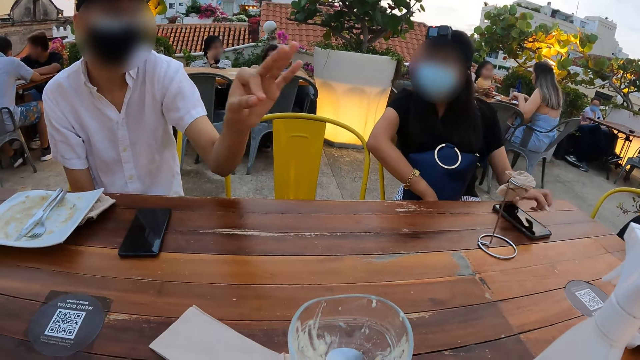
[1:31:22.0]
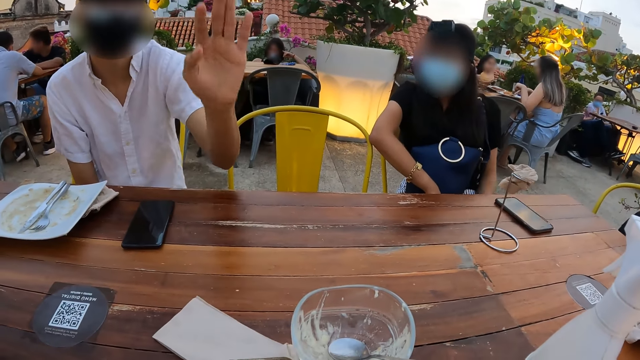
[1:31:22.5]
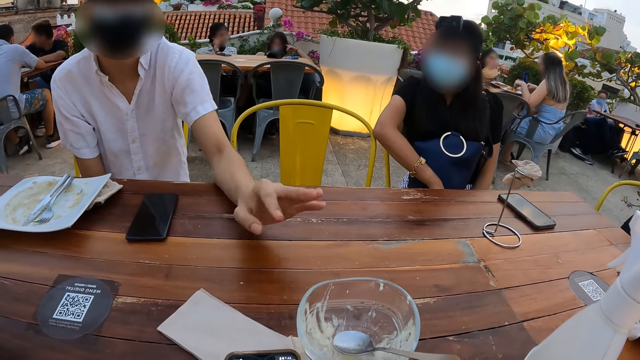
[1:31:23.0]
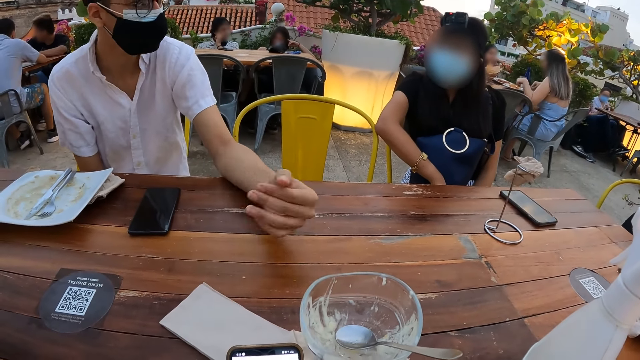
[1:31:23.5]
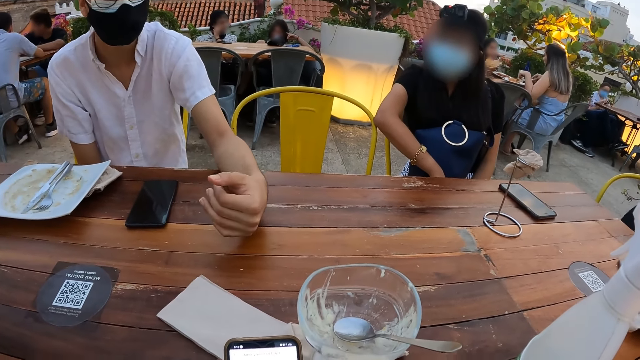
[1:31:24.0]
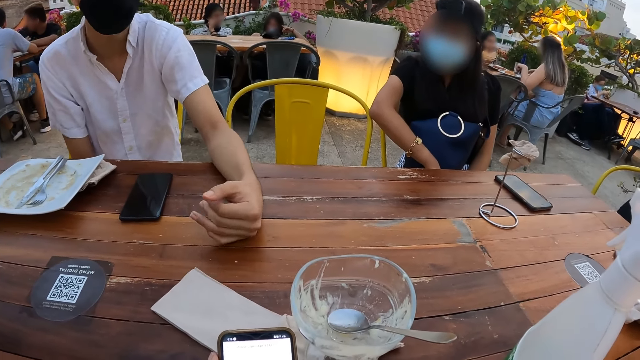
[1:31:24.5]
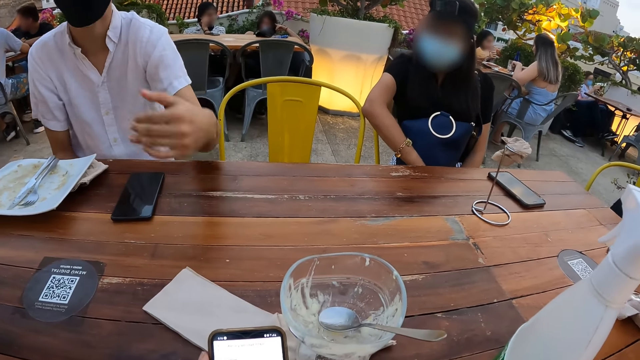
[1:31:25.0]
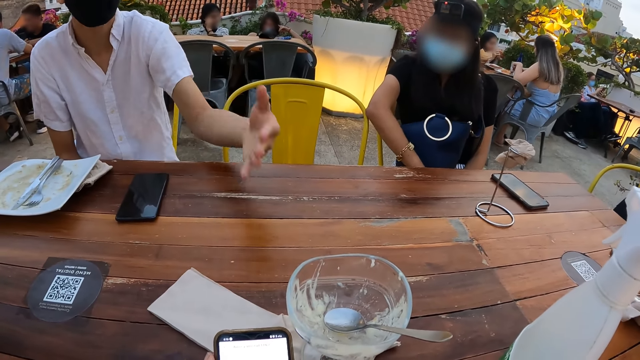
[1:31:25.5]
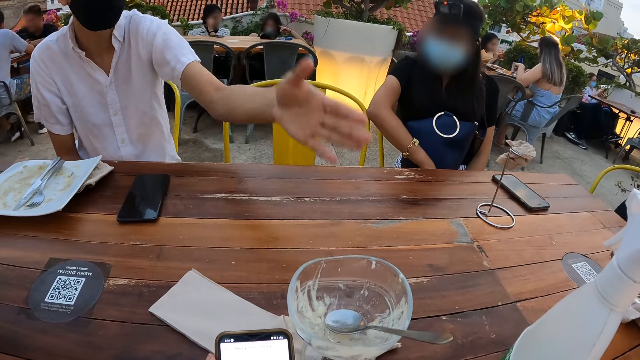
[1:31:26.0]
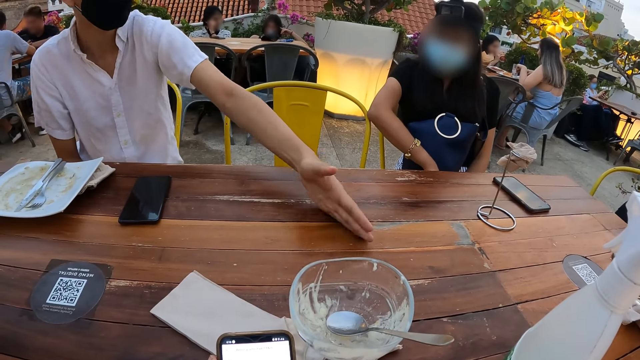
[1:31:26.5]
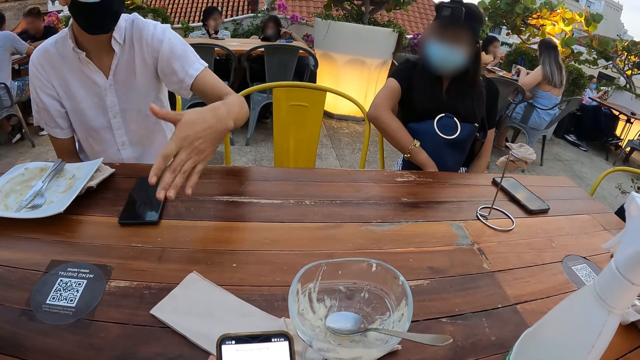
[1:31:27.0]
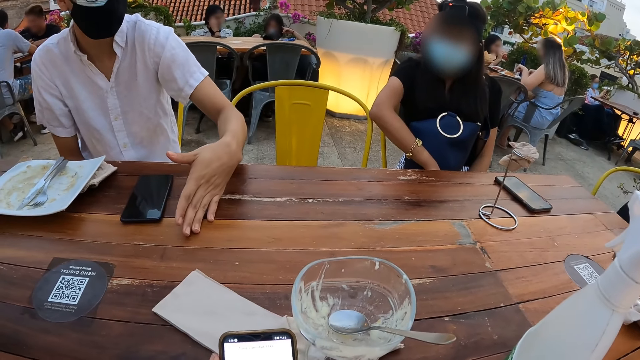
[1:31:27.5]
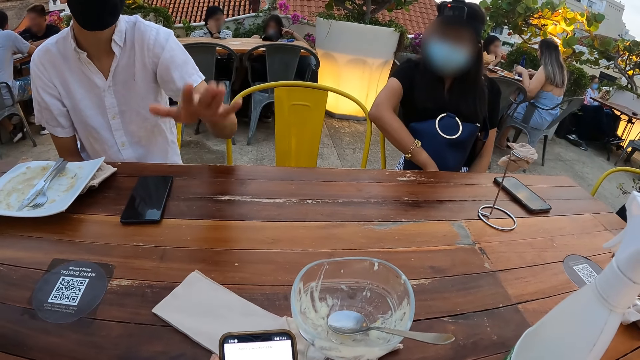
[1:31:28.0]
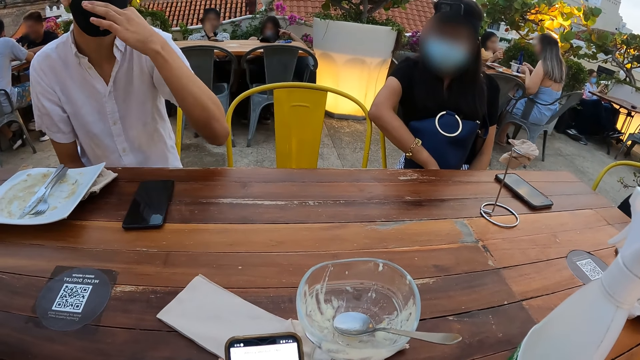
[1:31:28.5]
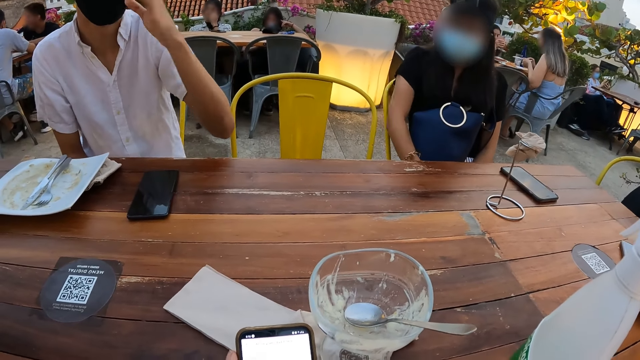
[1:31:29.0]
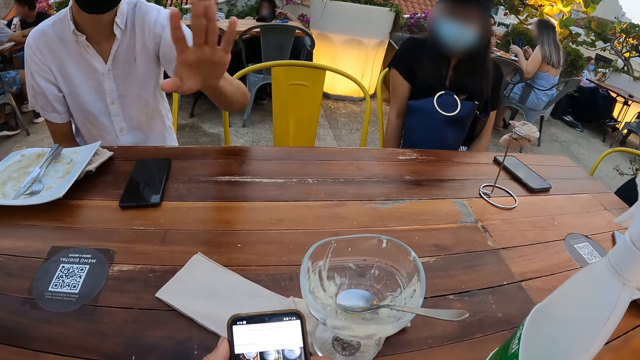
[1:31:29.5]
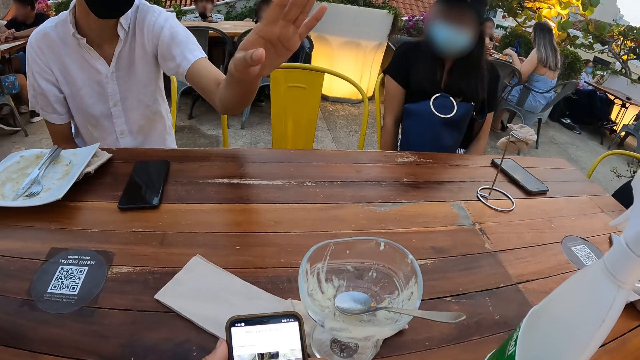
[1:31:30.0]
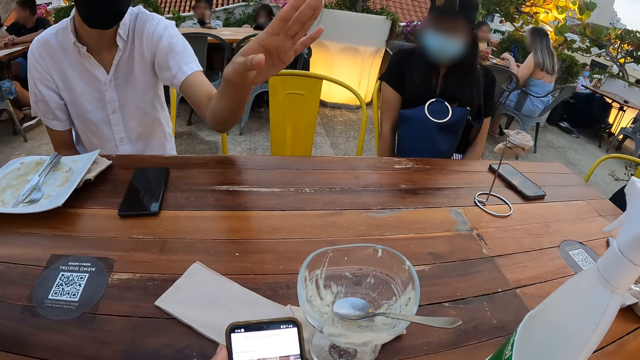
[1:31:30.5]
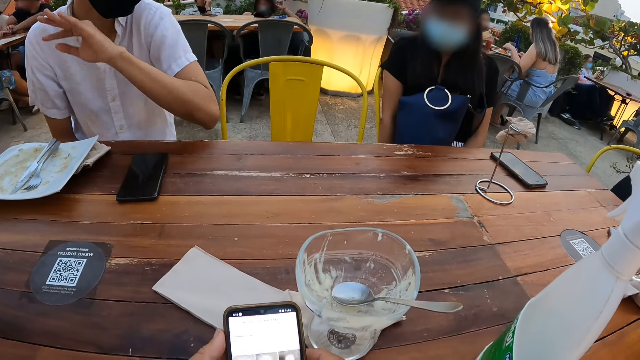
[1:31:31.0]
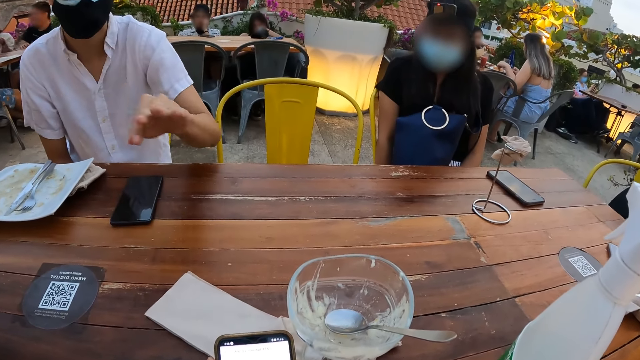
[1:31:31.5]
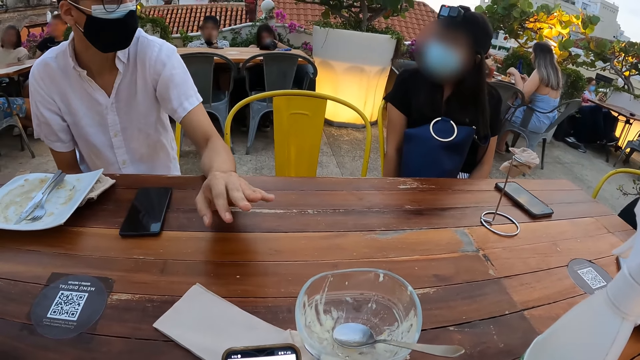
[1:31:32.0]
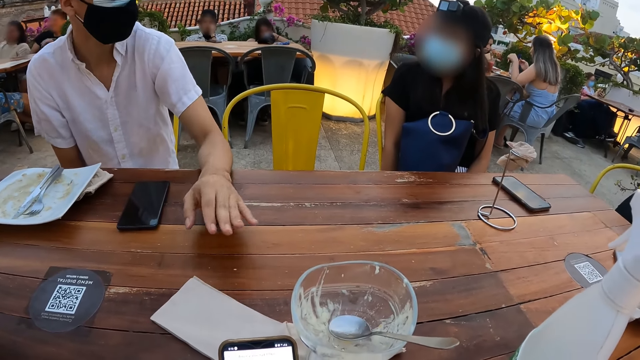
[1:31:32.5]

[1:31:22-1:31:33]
The camera wearer converses with a person. They press the phone. They hold the phone with the left hand.

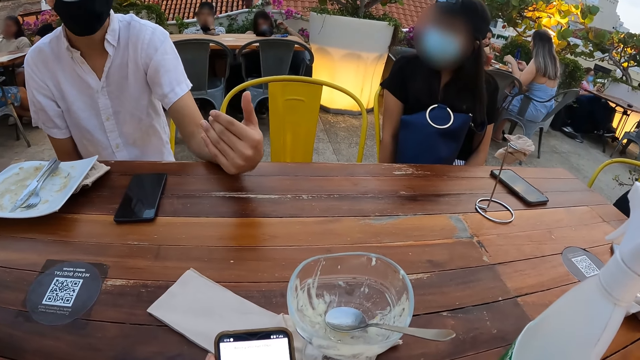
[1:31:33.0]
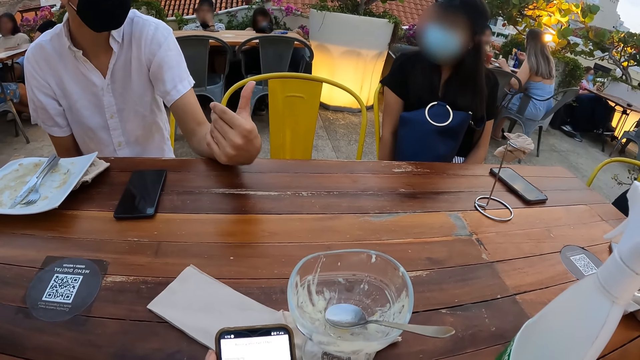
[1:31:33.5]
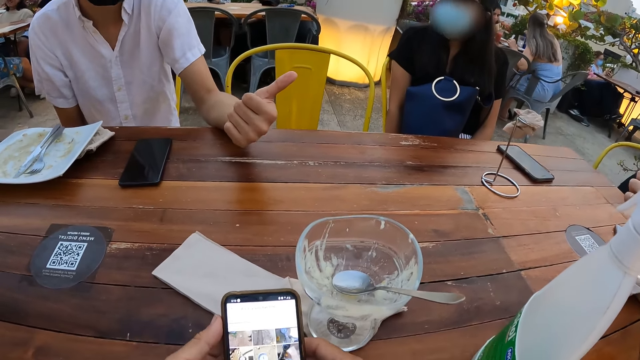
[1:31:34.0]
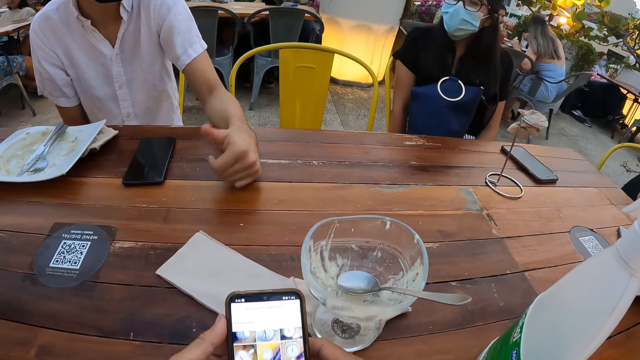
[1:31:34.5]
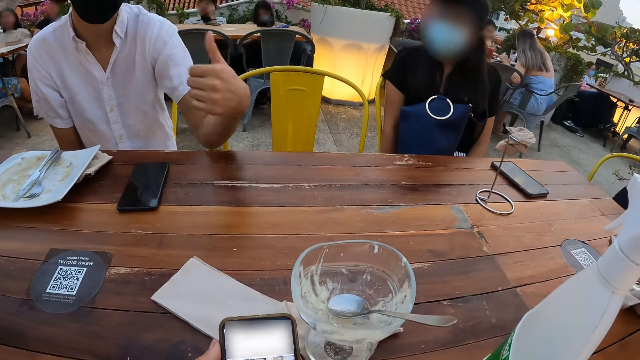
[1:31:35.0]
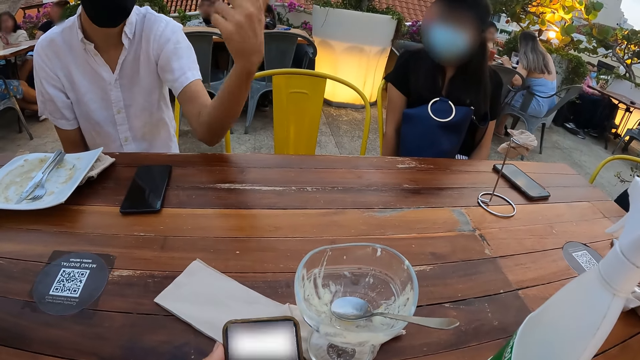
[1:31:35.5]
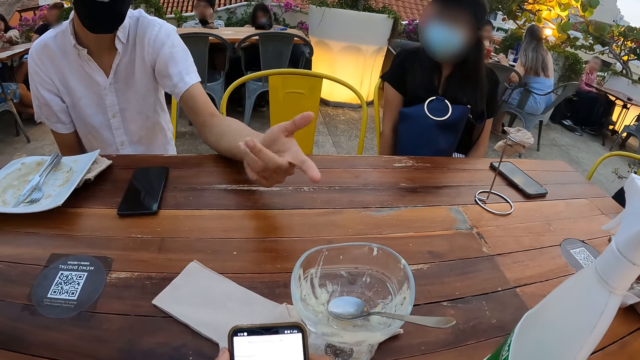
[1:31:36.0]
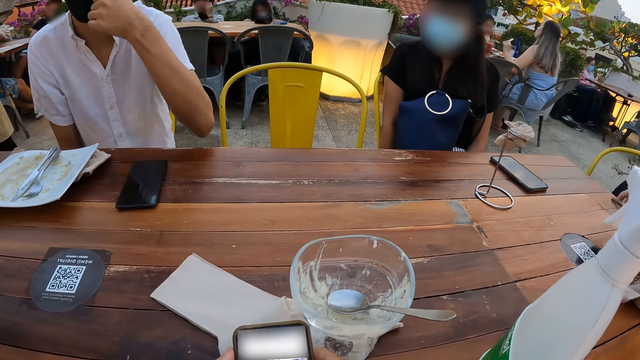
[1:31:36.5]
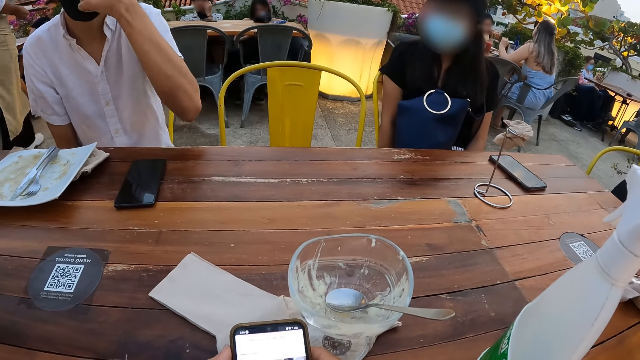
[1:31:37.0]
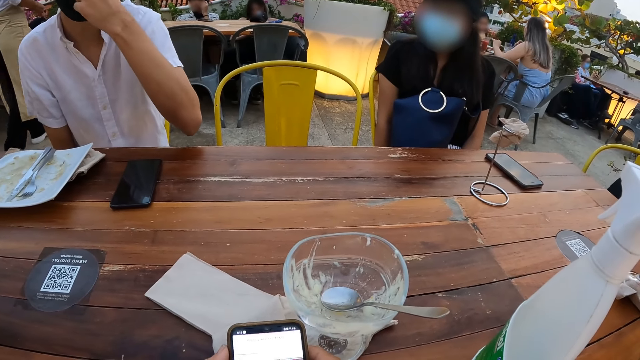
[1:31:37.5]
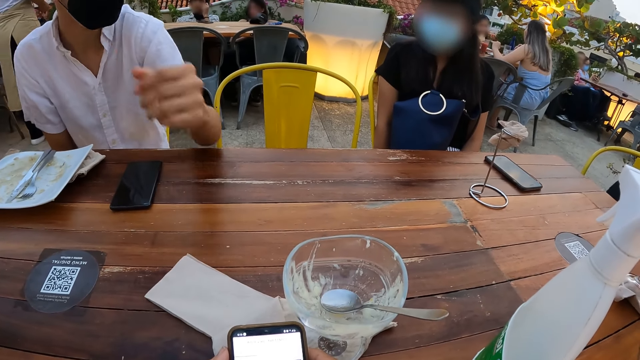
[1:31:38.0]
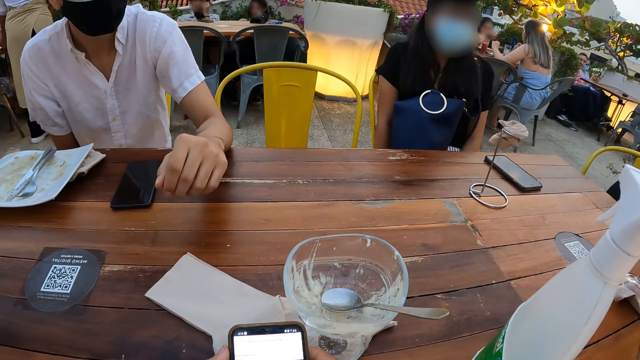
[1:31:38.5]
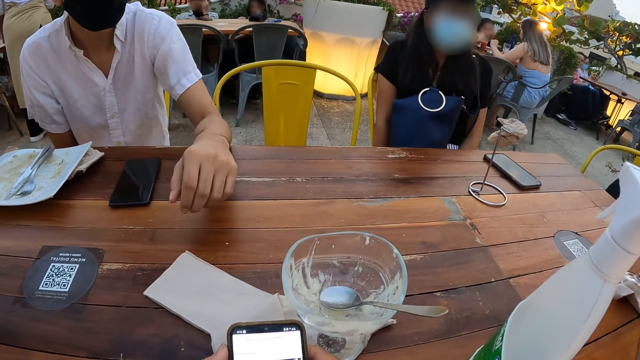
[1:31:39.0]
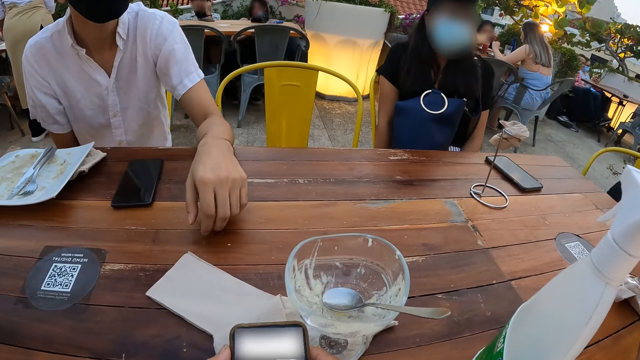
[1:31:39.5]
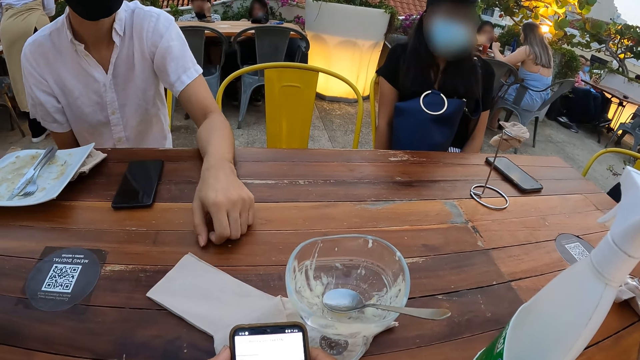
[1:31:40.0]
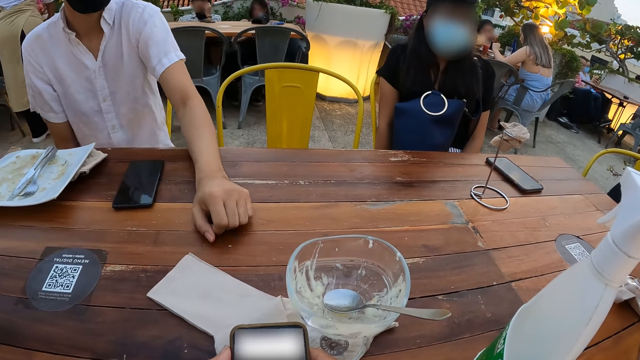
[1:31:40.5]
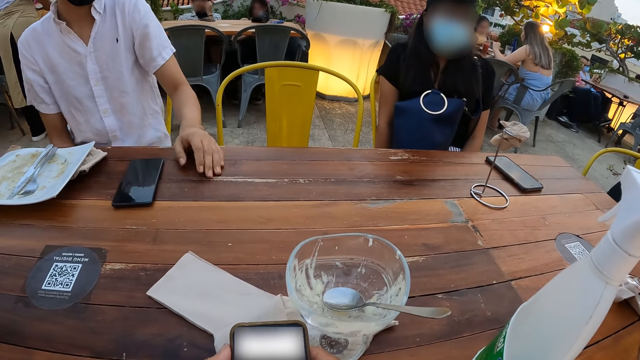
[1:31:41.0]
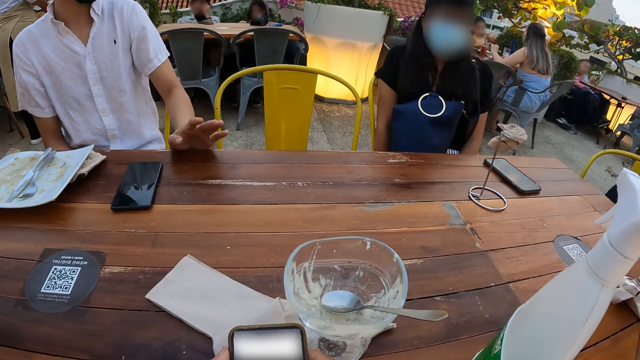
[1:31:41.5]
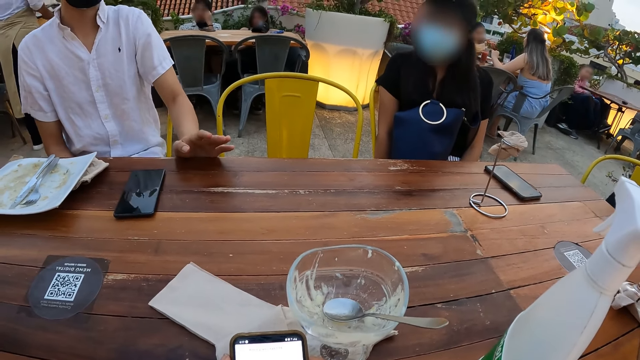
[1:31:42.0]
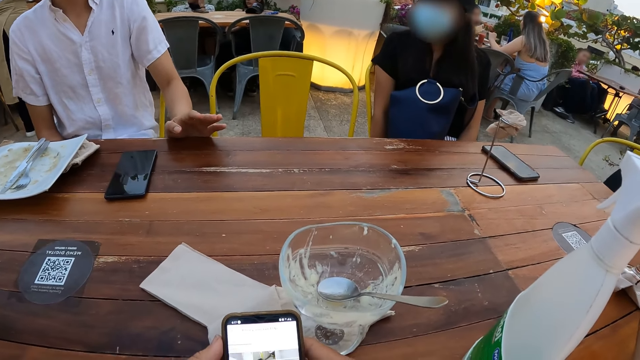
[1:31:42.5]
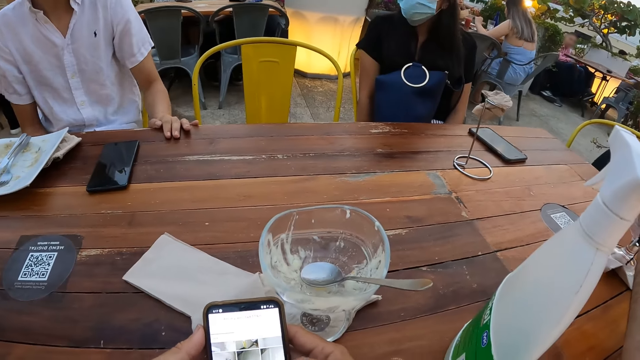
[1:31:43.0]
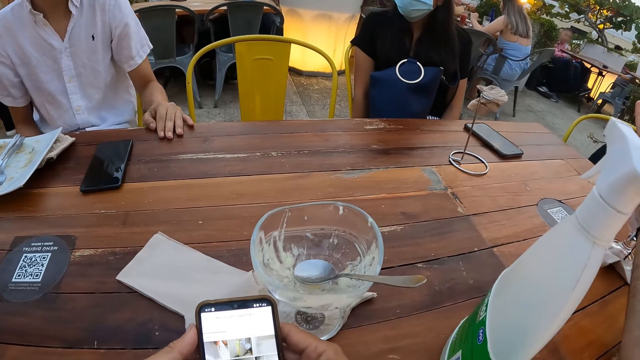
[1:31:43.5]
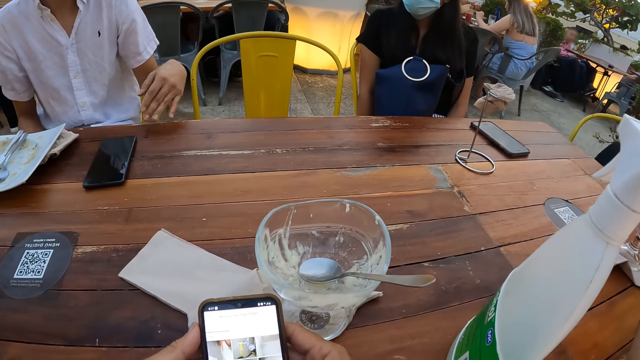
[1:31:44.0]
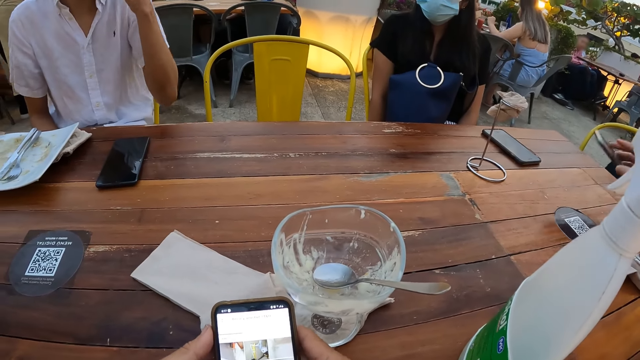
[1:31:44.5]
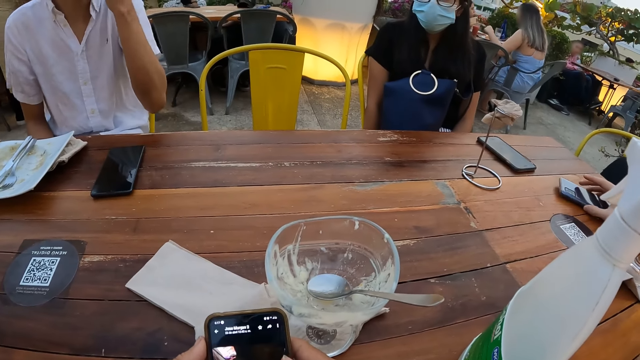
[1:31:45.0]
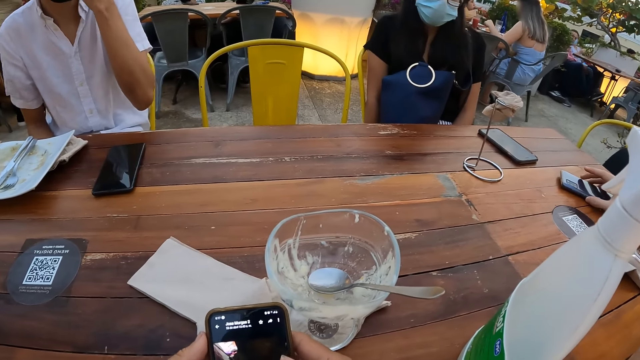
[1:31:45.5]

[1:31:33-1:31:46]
The camera wearer looks at a person. They operate the phone with the right hand. They converse with the person.
